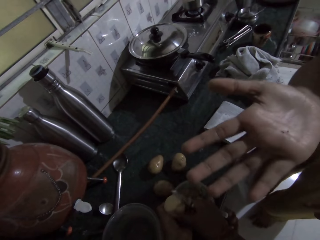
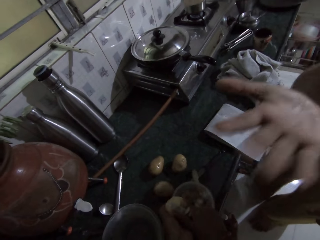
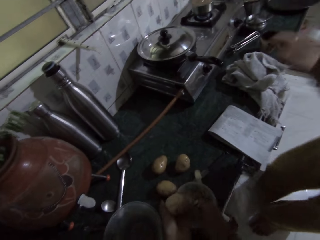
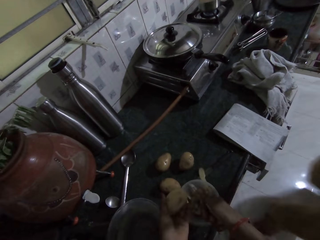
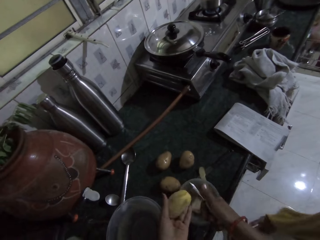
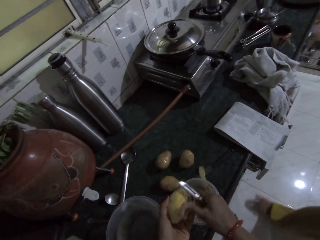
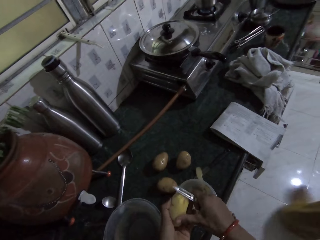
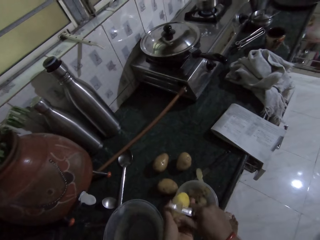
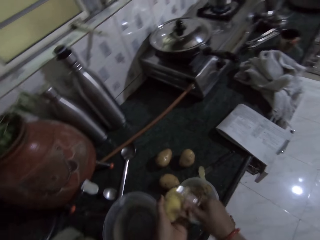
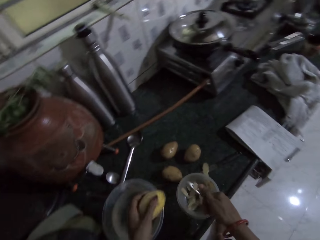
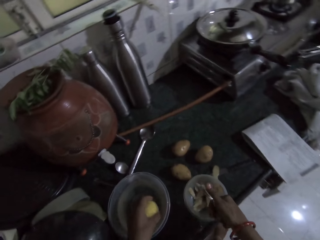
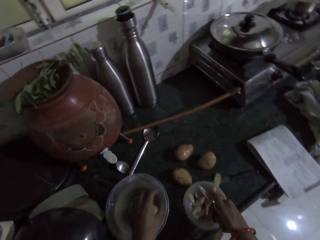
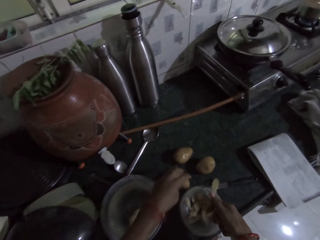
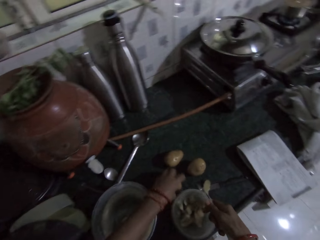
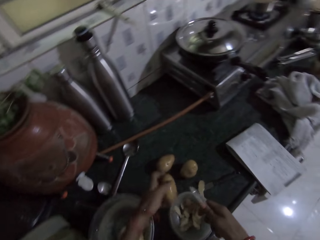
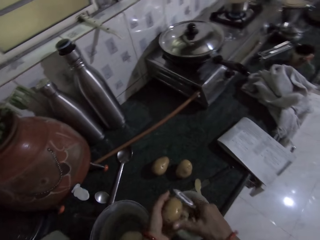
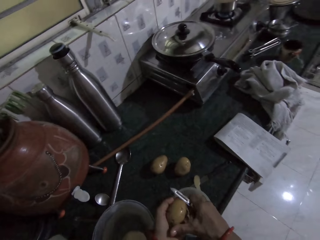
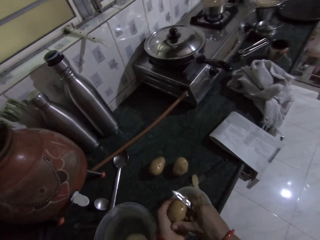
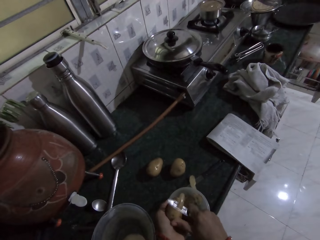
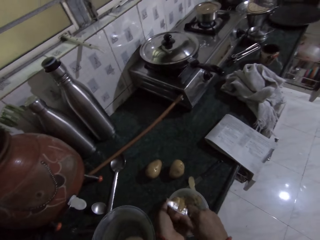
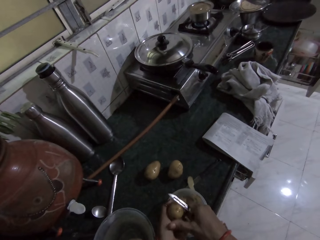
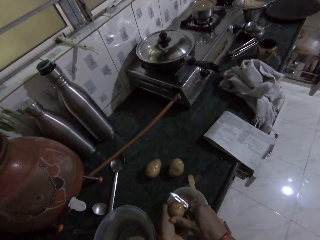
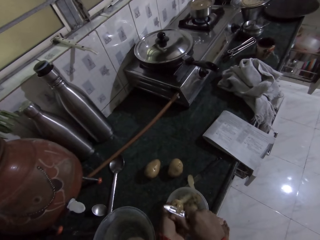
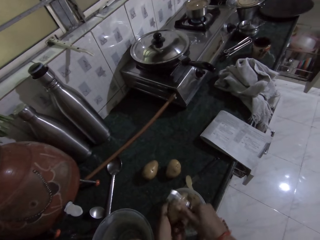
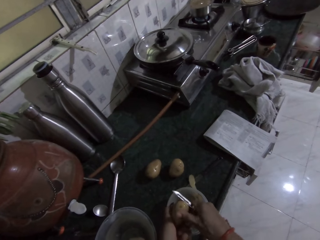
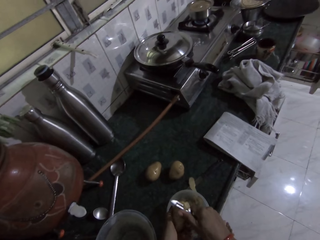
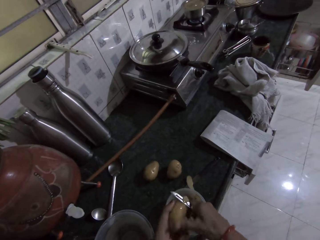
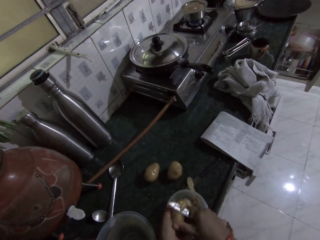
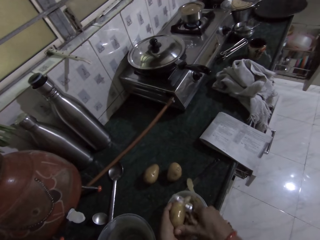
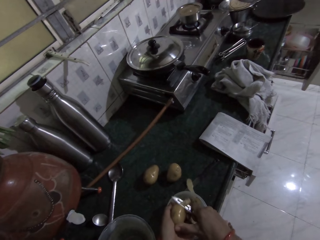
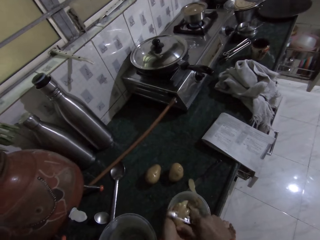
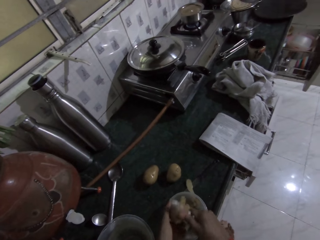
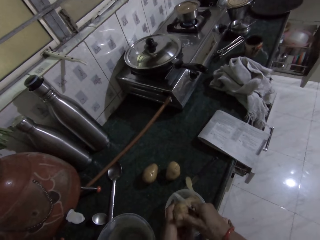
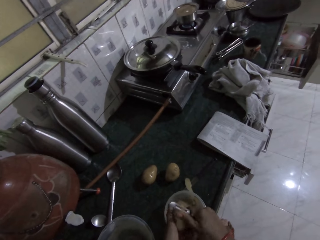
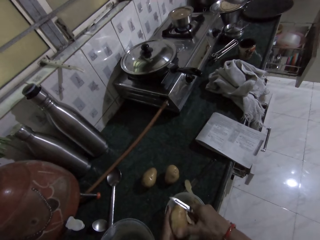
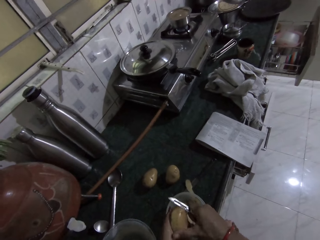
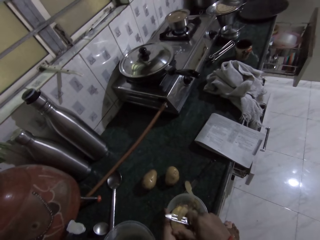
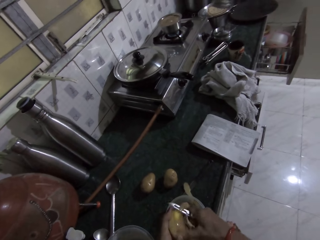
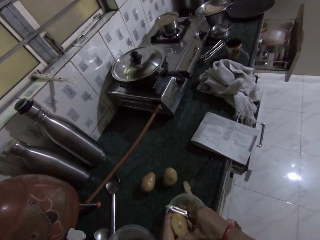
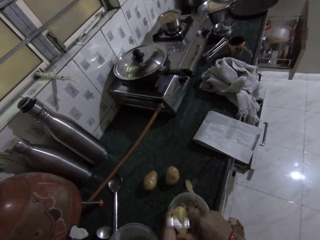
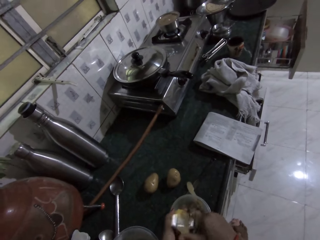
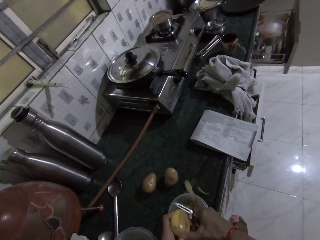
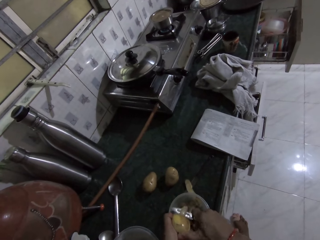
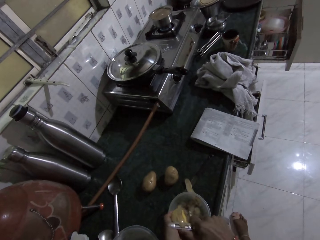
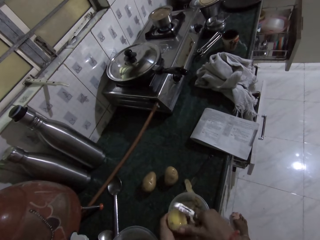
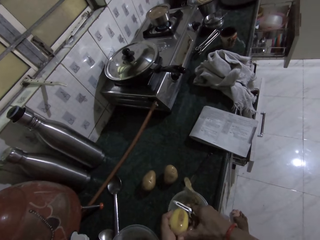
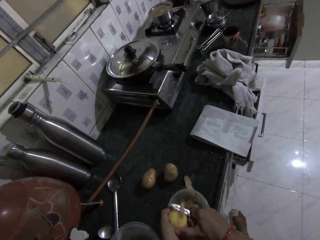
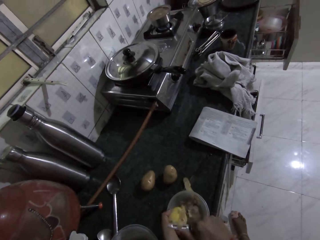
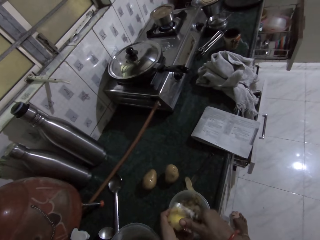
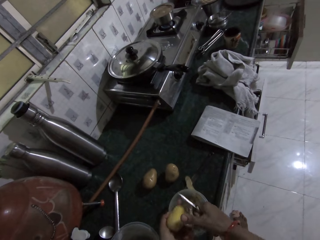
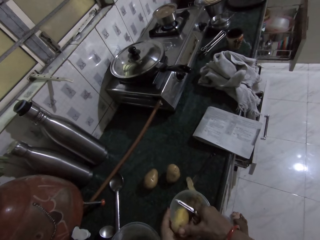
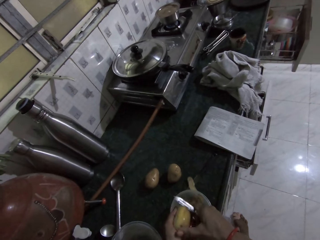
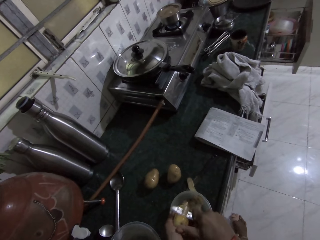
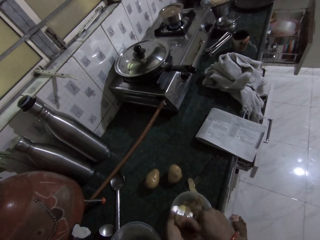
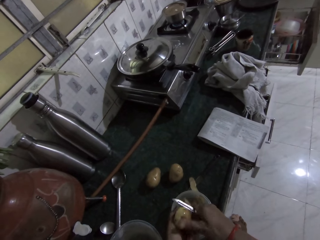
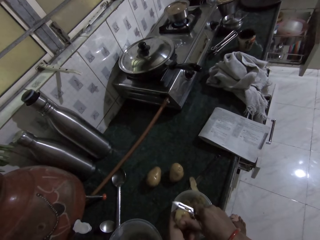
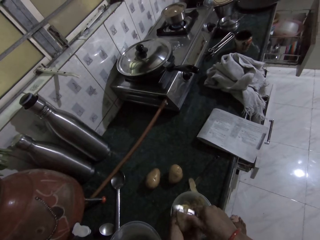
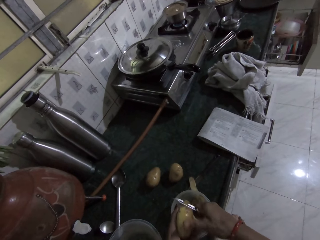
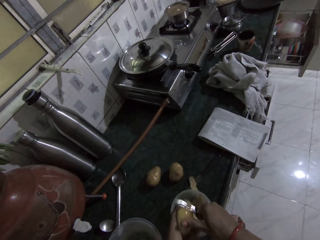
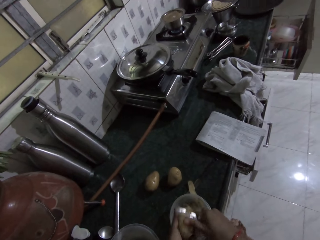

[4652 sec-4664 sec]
The woman places the potato in her left hand in a bowl on the table. The camera wearer drops a potato in the bowl. She picks a potato from the table with her left hand. She peels the potato in her left hand with the peeler in her right hand.

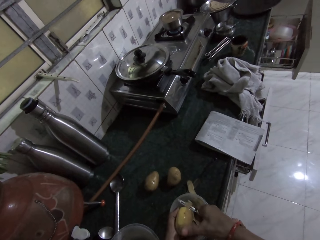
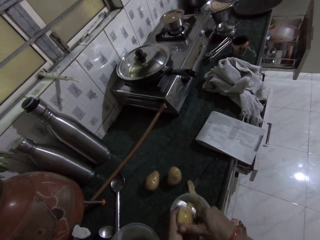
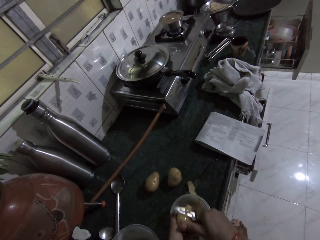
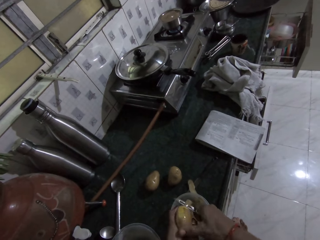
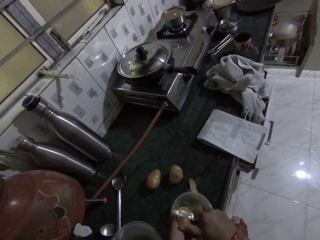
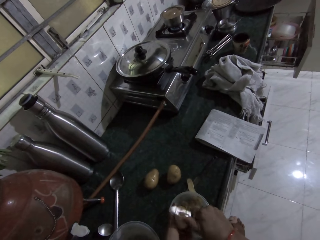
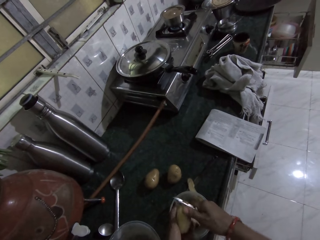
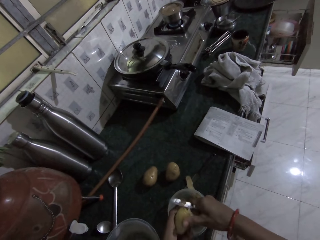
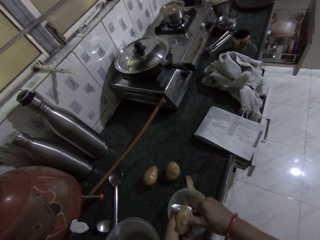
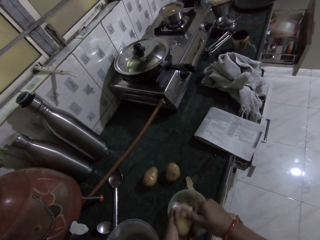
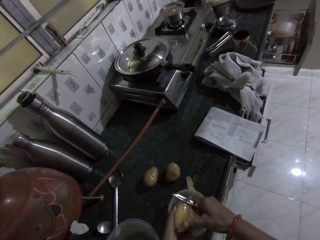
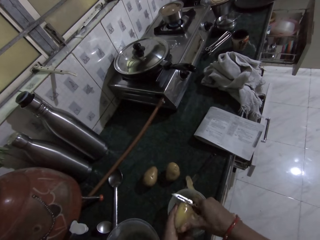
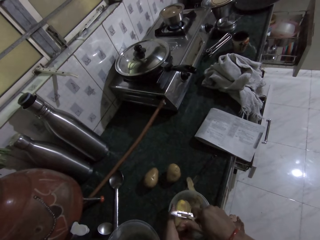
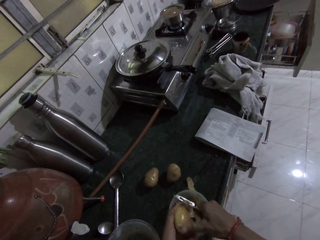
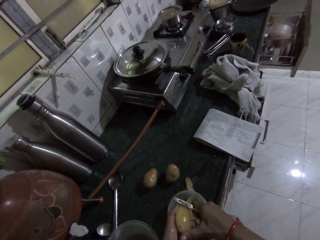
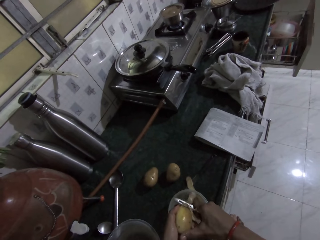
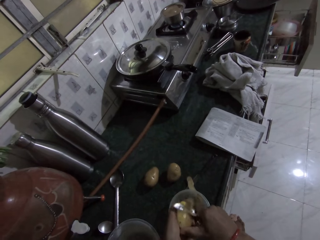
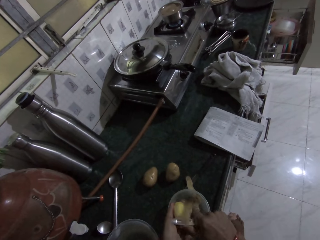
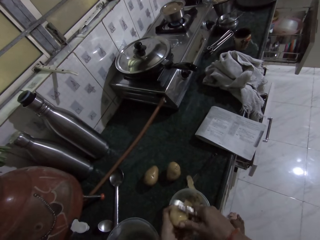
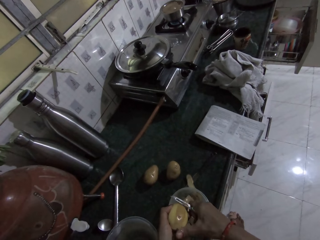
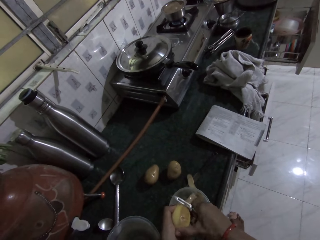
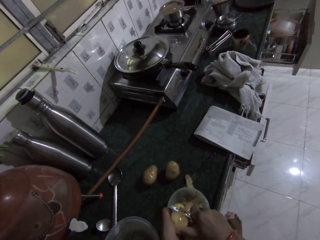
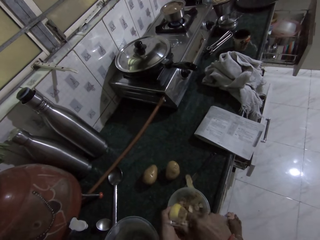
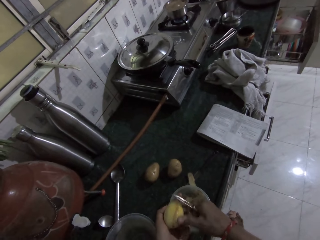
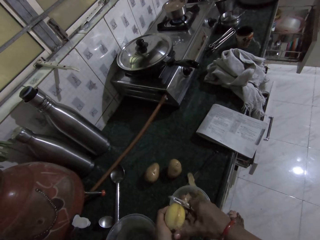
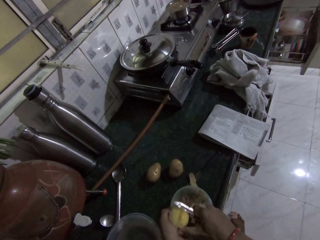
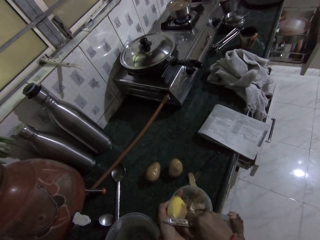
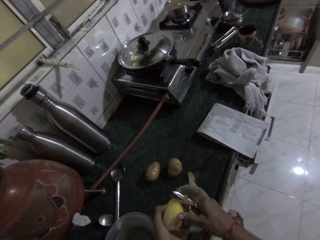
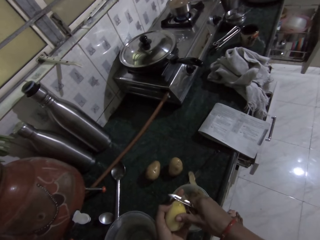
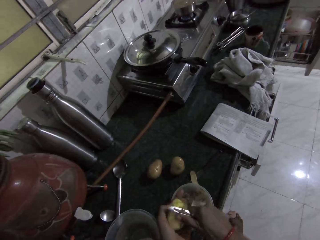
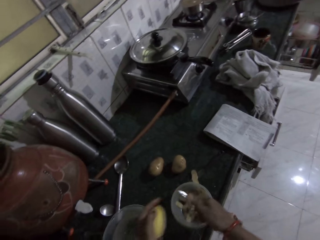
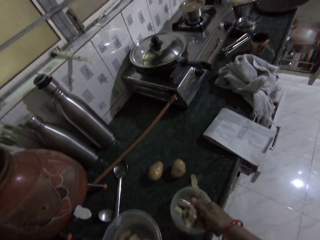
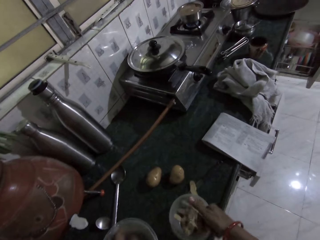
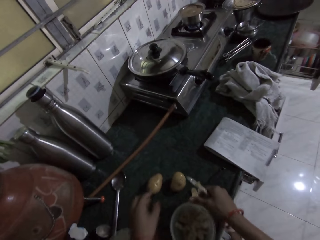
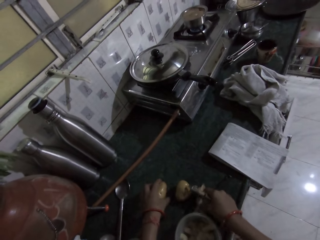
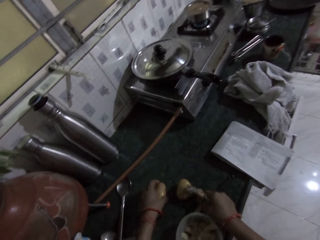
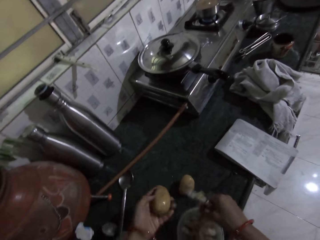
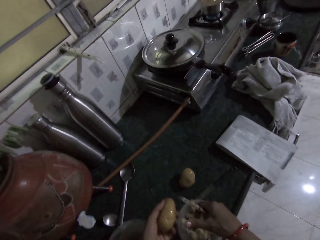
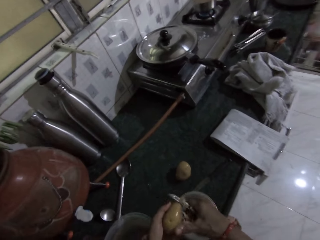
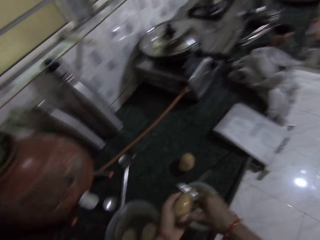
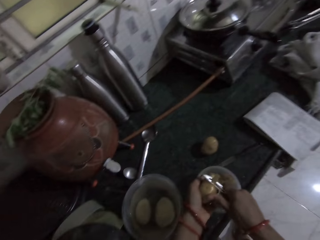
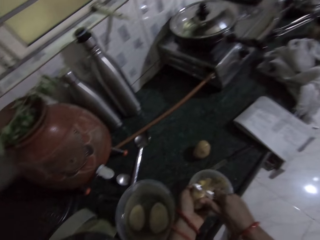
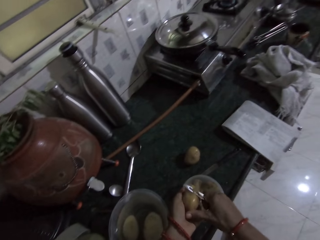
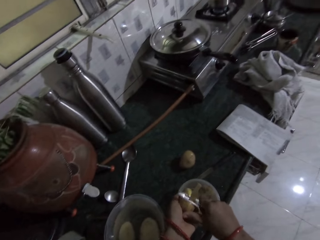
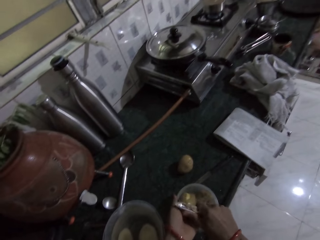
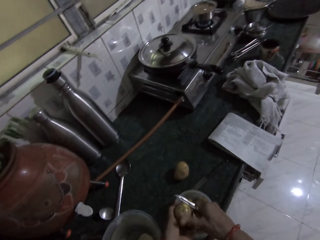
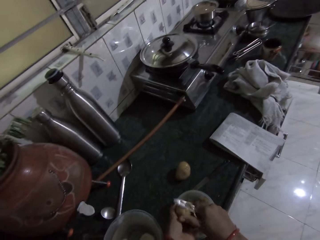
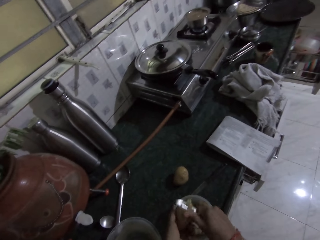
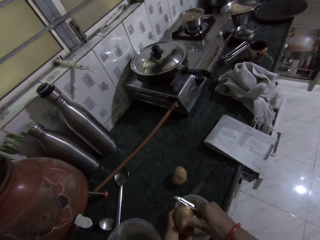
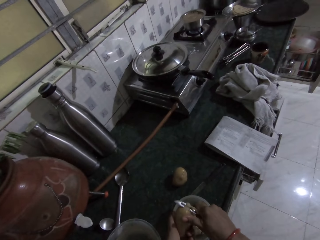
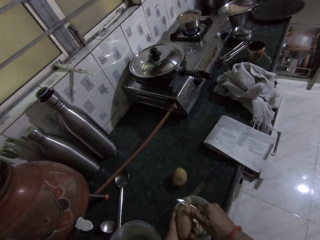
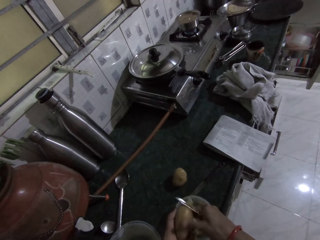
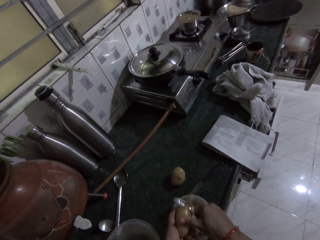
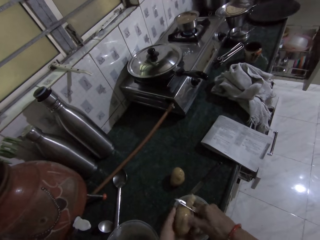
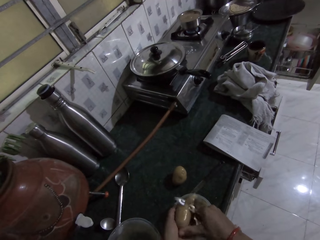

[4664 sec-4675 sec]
The woman places the potato in her left hand in the bowl on the table. The camera wearer drops a potato in the bowl. She picks a potato from the table with her left hand. The woman places the potato in her left hand in the bowl on the table. The camera wearer peels a potato.
